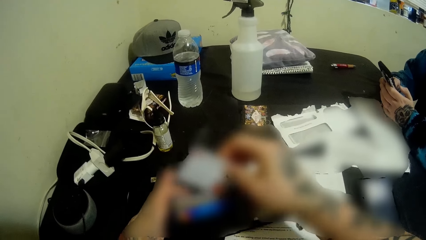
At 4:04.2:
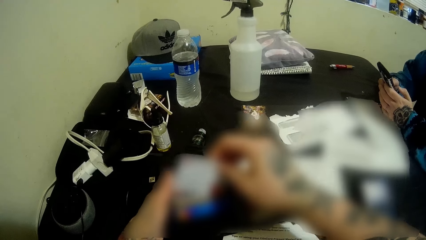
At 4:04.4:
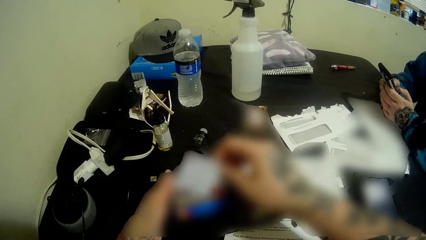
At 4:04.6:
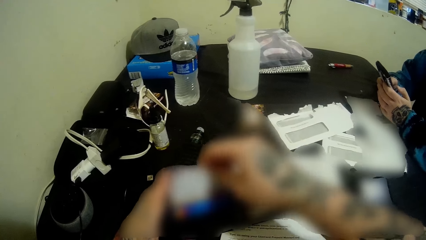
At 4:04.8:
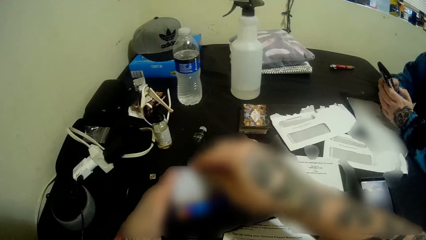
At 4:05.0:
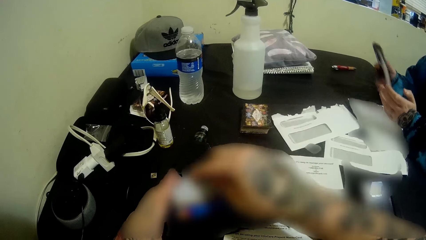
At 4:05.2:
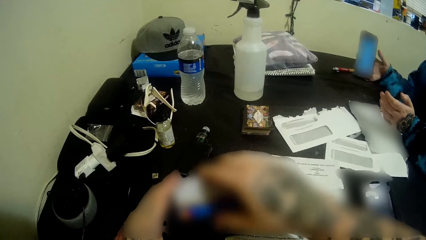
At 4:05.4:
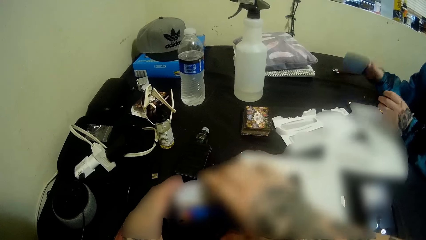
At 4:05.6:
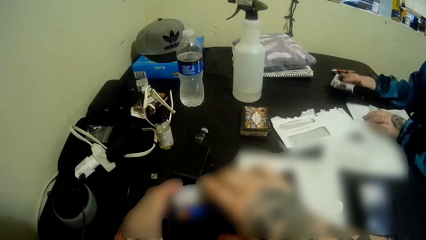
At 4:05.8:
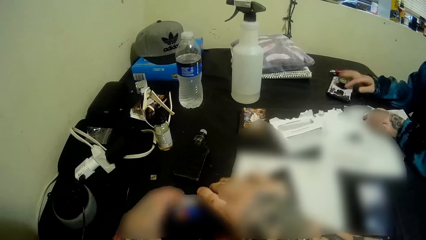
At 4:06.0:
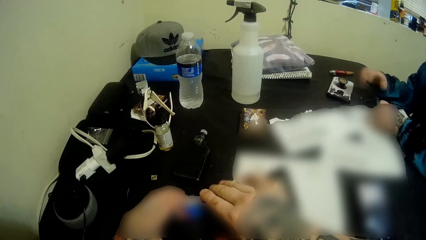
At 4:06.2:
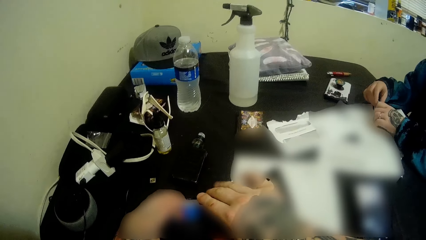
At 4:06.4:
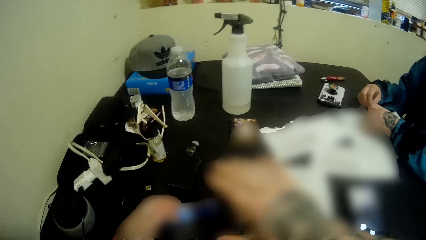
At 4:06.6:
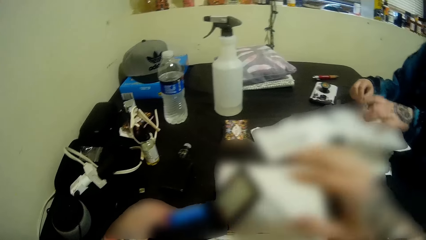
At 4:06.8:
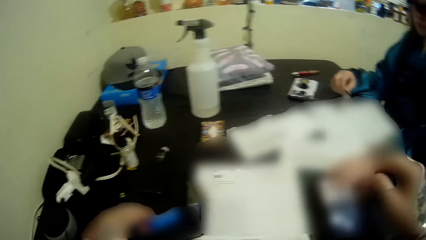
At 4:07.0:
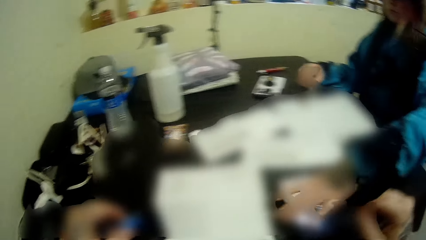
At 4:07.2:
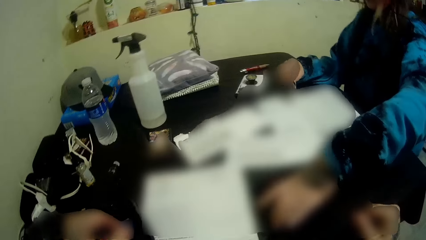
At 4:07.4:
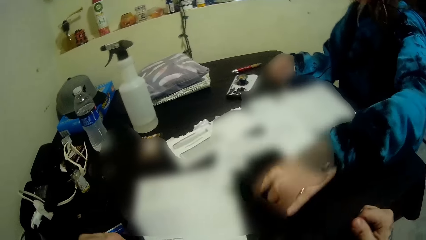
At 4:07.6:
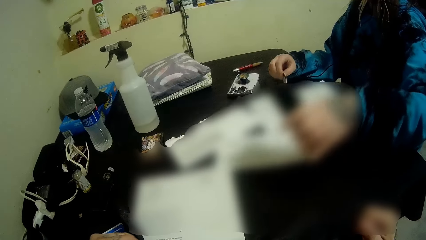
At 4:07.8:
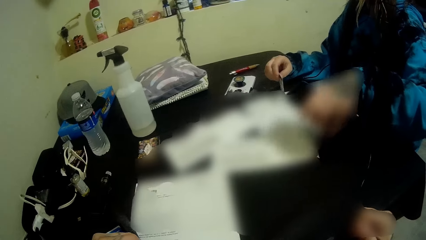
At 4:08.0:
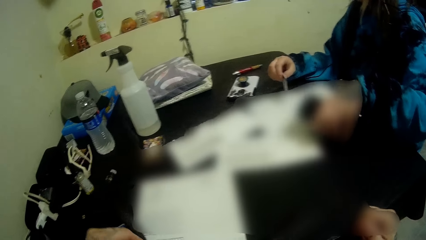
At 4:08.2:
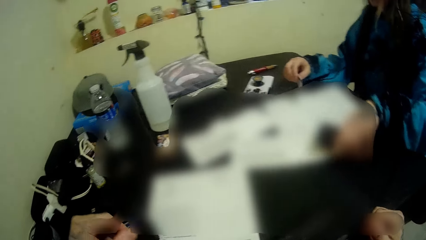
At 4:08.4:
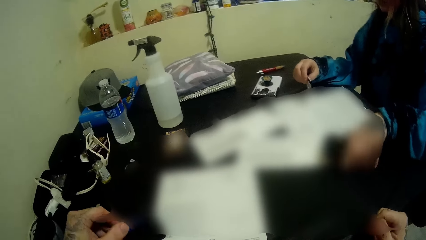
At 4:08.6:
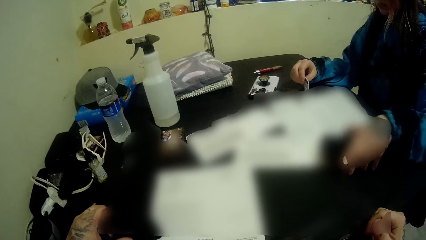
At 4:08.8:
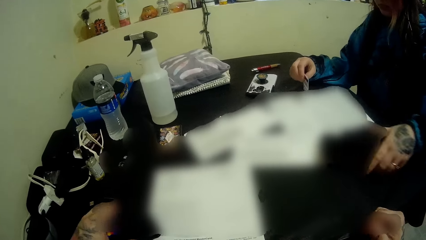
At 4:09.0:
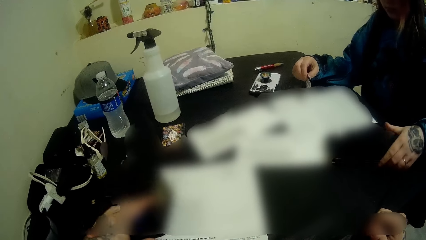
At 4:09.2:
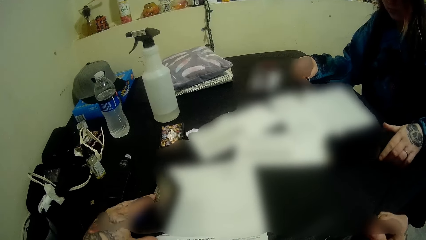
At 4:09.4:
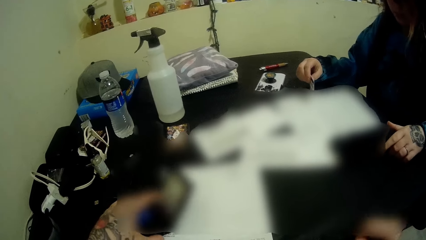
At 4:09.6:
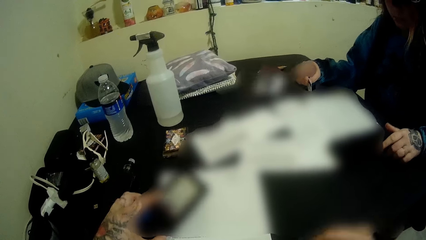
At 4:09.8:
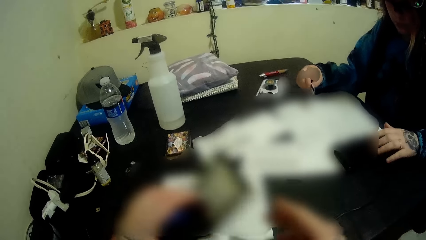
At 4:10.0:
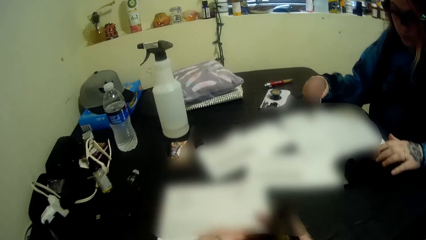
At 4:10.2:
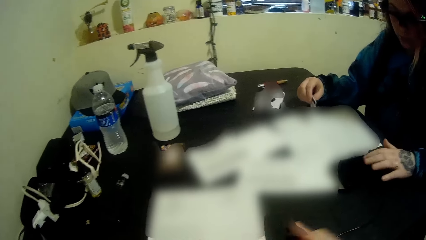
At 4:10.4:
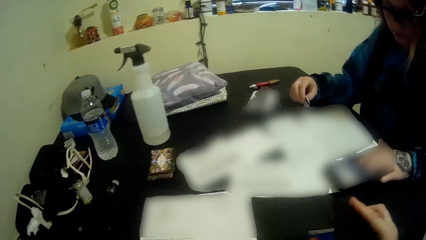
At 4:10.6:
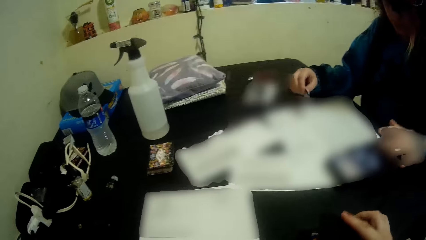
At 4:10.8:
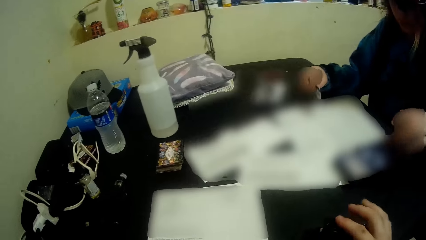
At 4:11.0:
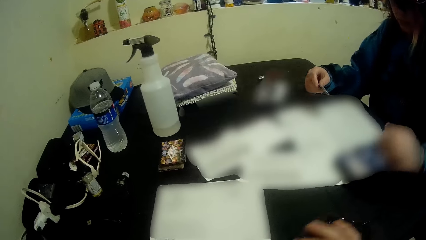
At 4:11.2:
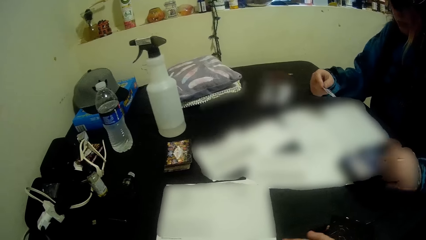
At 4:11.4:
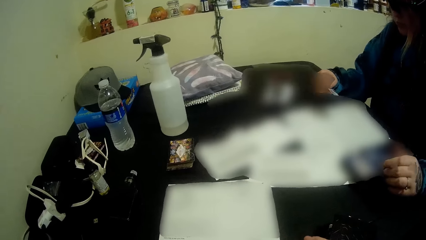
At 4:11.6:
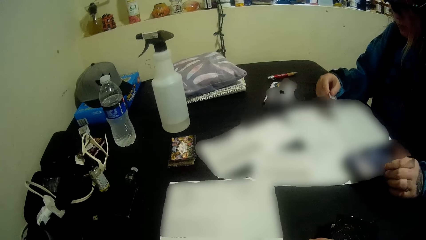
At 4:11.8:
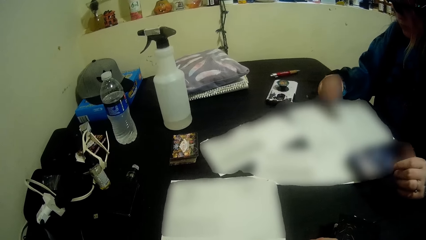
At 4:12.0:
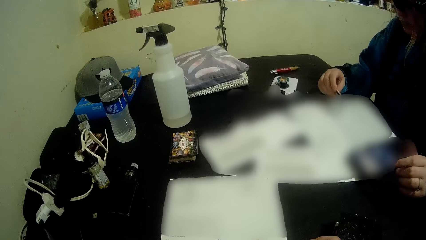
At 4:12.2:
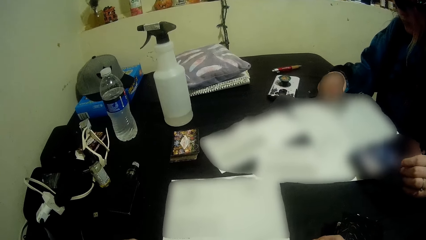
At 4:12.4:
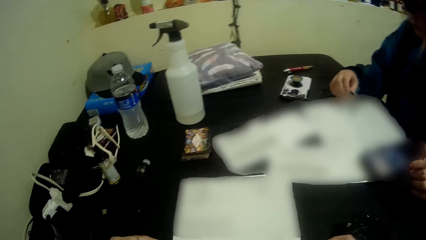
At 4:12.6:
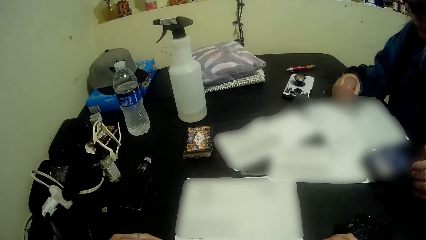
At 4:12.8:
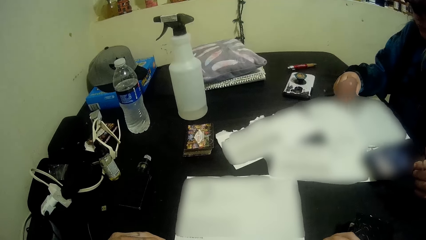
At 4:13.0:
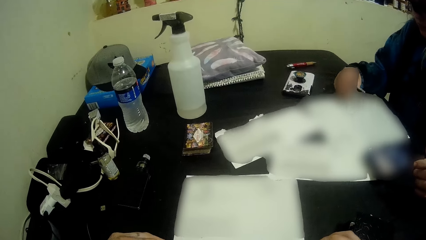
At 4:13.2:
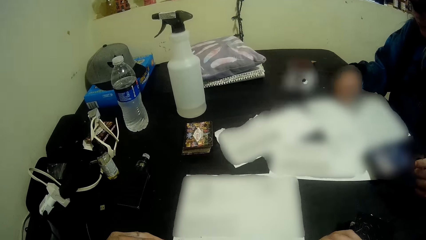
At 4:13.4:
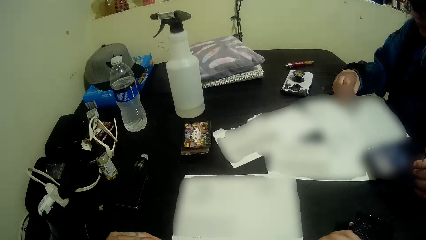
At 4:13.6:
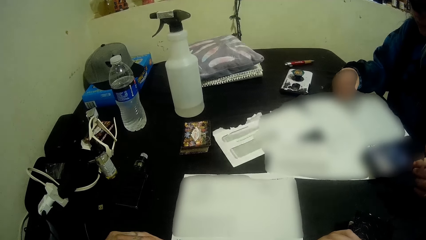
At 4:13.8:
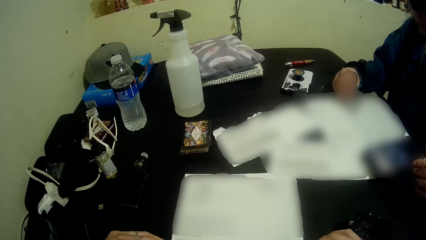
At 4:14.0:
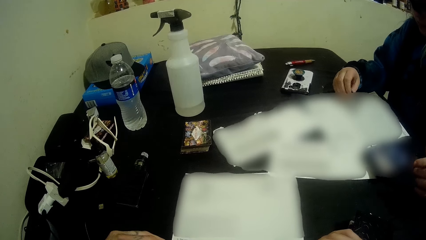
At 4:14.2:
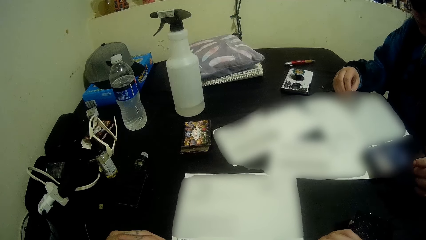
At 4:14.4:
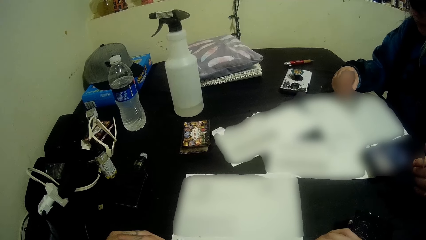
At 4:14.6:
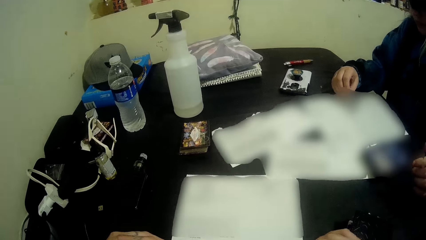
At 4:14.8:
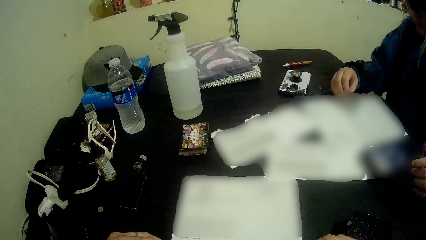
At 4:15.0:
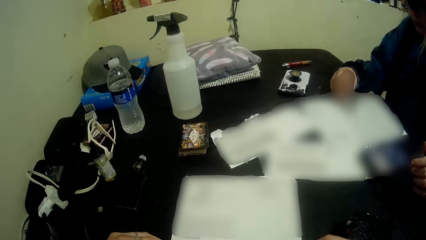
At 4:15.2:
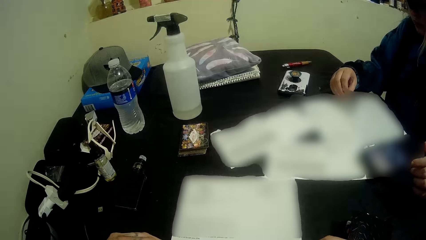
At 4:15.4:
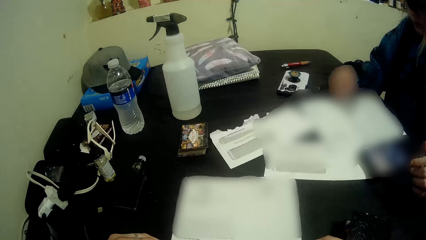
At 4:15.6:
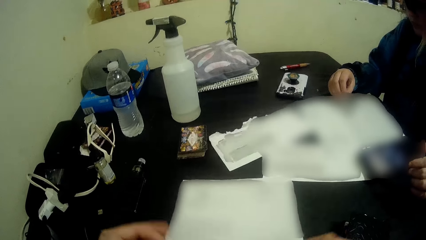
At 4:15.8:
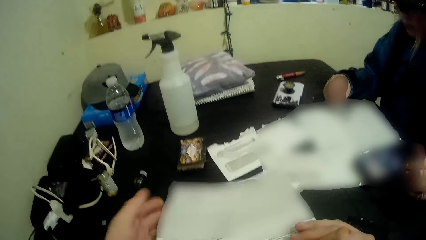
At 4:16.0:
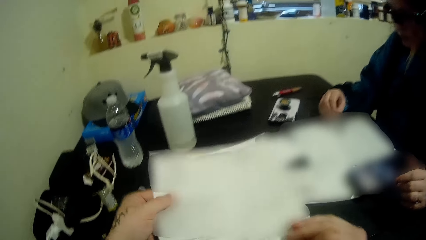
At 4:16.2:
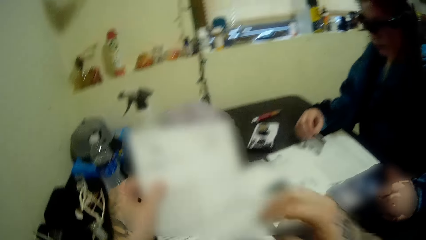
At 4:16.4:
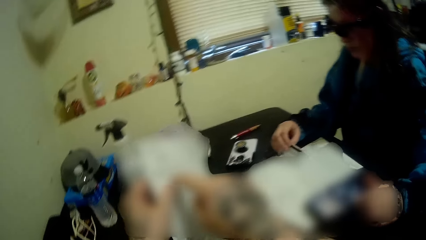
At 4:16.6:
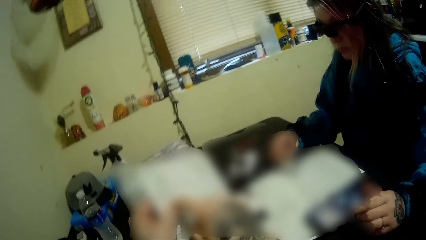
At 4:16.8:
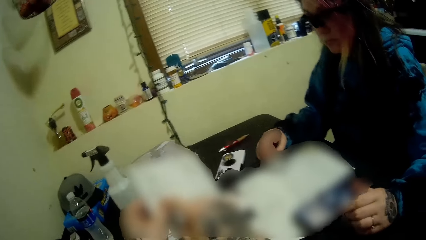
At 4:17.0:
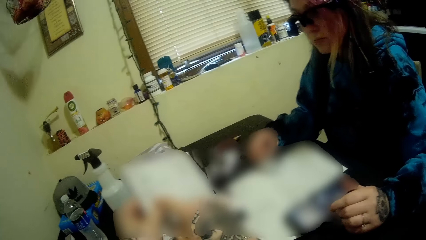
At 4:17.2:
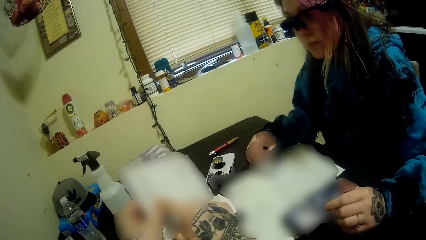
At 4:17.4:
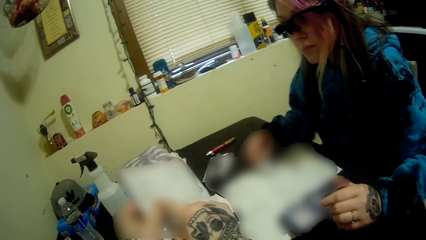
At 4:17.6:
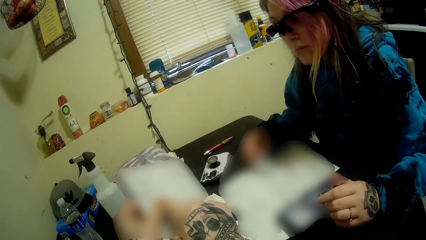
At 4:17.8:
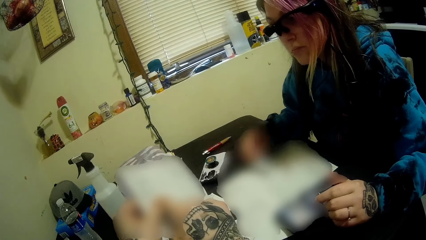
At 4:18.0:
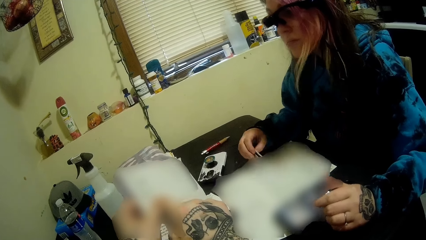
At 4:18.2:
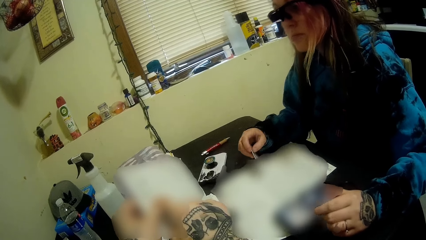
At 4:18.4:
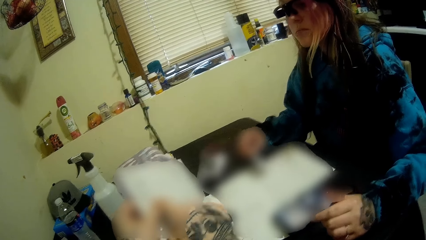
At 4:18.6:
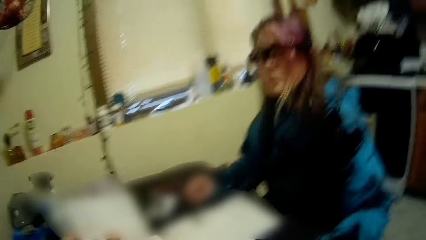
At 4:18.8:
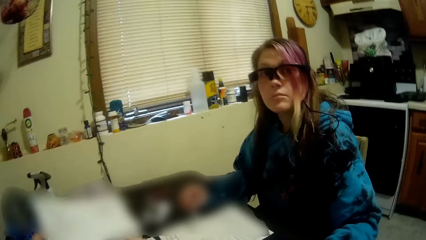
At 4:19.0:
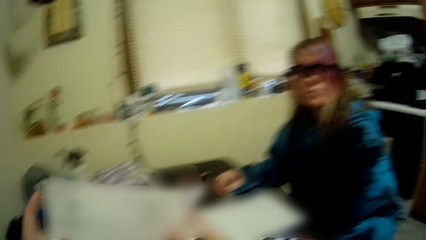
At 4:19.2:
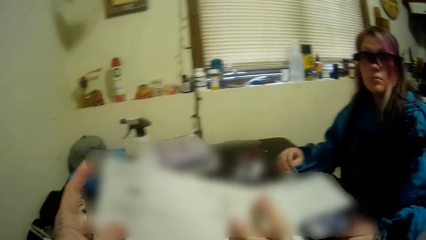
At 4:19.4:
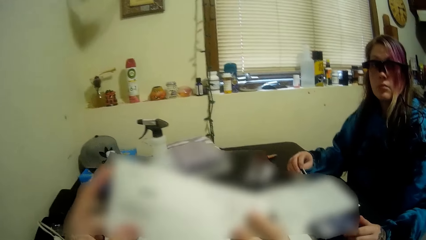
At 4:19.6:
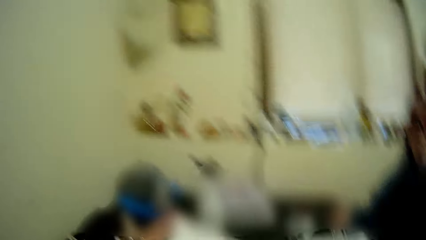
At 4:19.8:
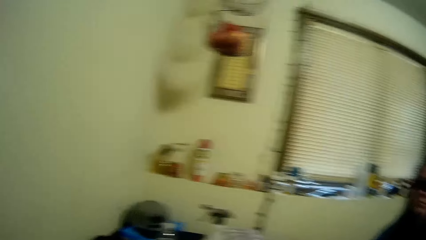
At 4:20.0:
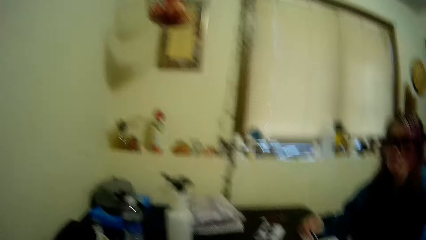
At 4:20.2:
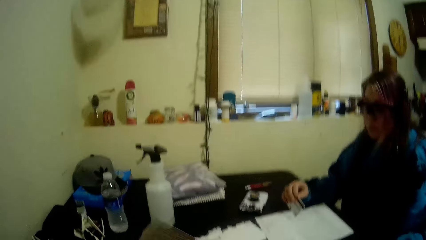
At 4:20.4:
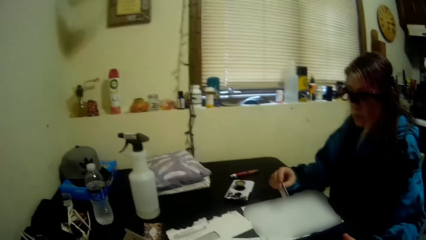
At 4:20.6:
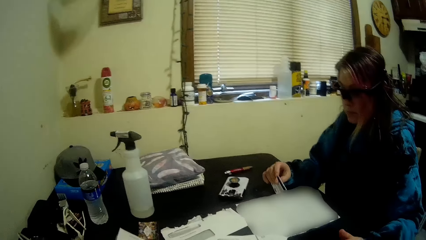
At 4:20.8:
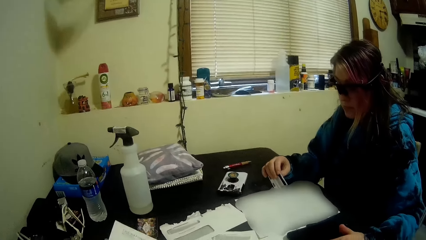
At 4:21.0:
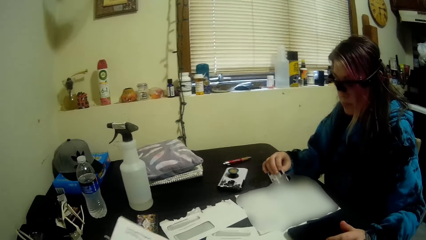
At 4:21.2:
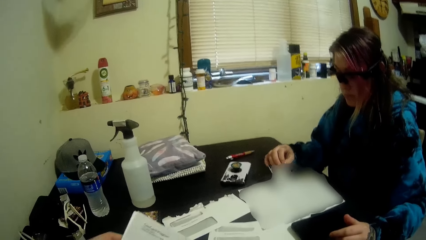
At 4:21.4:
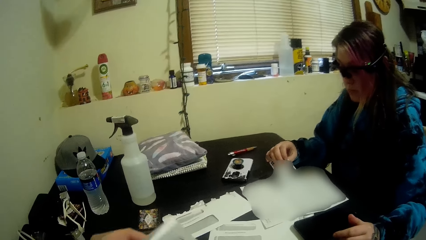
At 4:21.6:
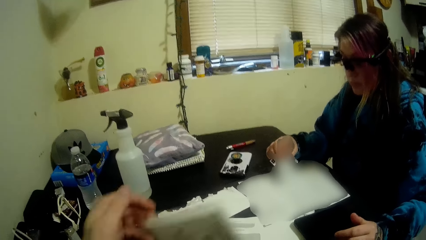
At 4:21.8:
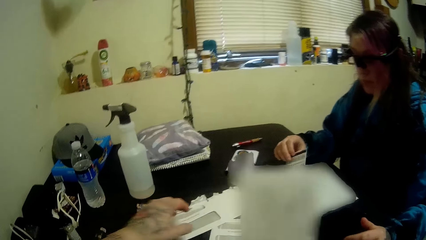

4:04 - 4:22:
The woman drops the phone on the table and moves the card to her right hand. The woman picks up the phone in front of the camera wearer. The woman drops the phone on the table. The camera wearer closes the wallet. The woman presses the phone. The camera wearer drops the wallet on the table. They look at the paper. They pick up the paper from the table. They hold the paper. They point on the paper. The woman glances at the paper in the camera wearer's hand. The camera wearer looks at the wall. The woman holds the card.
